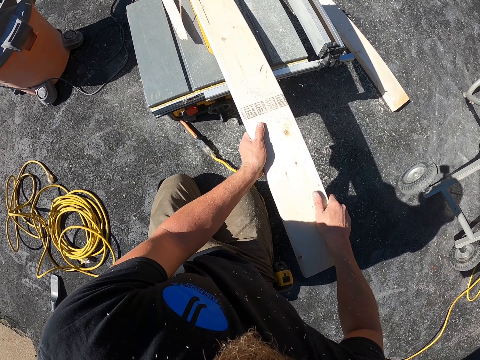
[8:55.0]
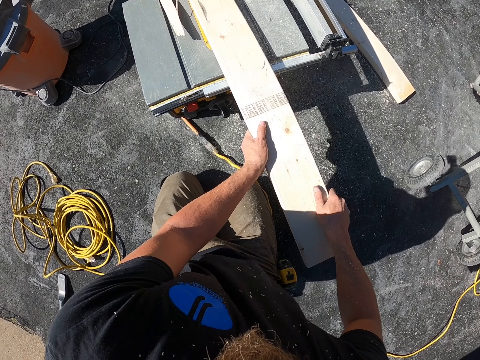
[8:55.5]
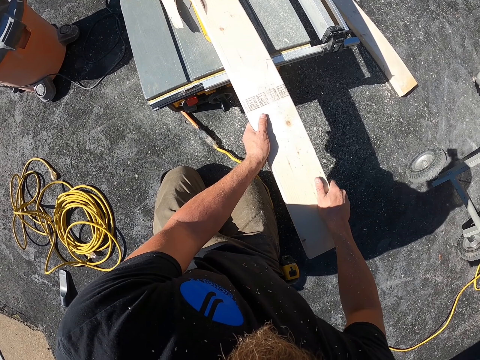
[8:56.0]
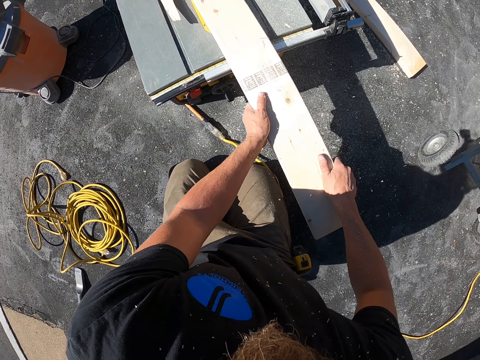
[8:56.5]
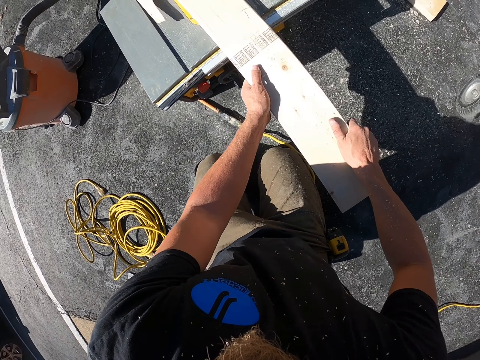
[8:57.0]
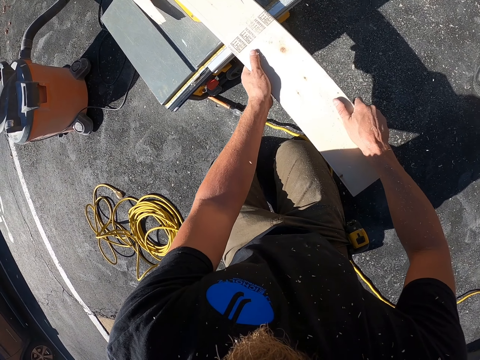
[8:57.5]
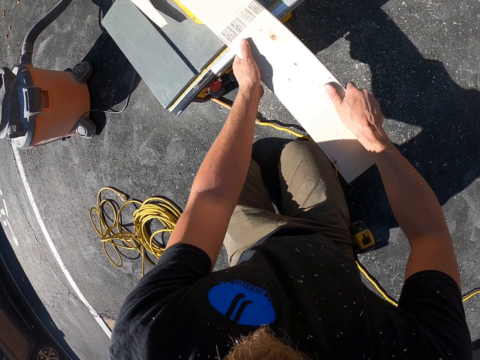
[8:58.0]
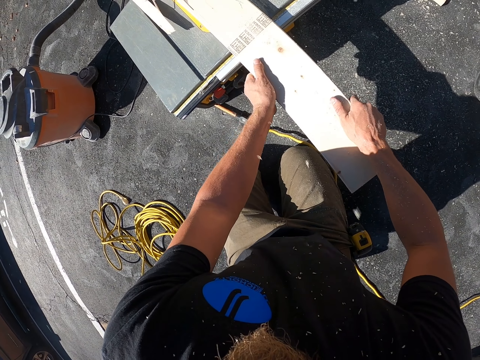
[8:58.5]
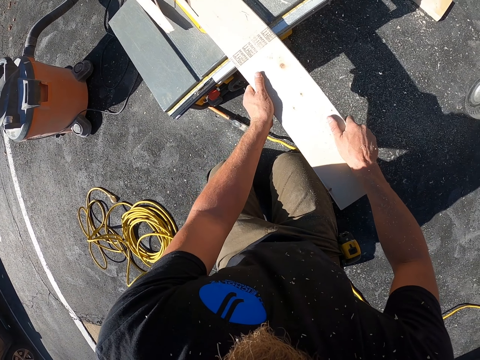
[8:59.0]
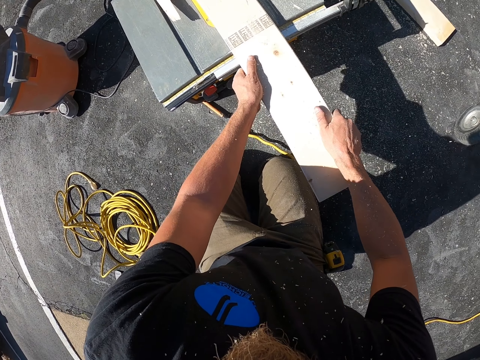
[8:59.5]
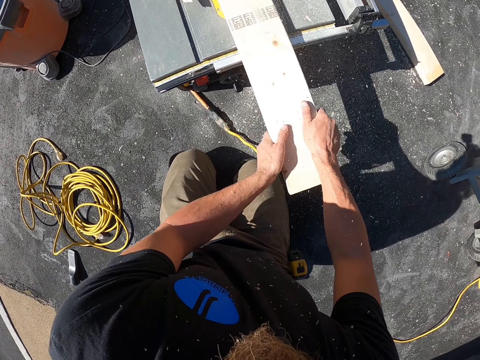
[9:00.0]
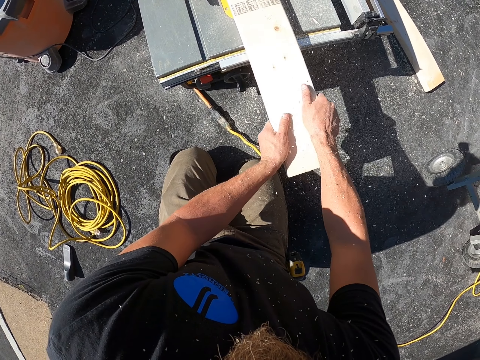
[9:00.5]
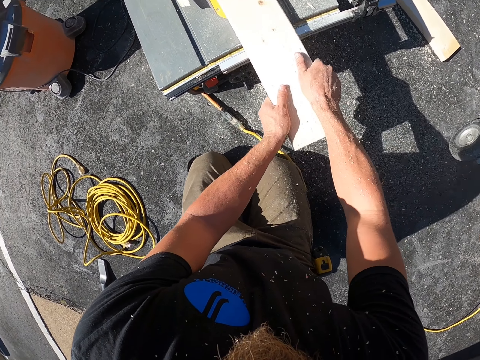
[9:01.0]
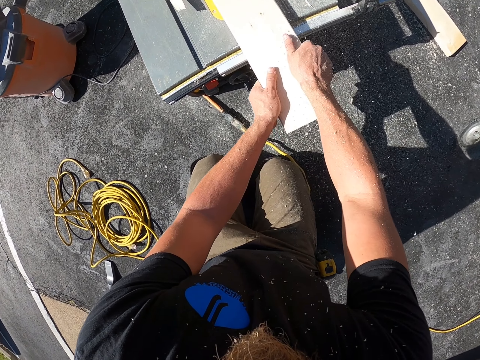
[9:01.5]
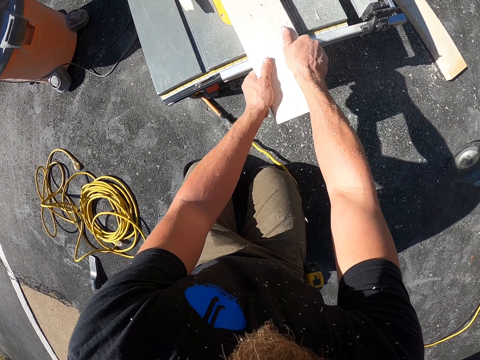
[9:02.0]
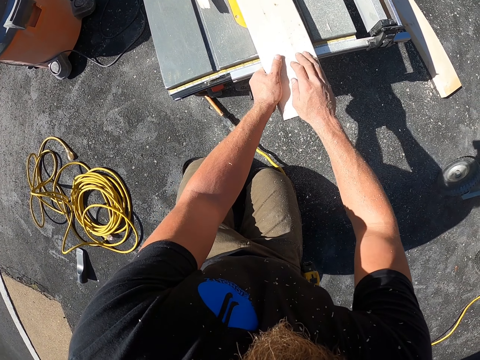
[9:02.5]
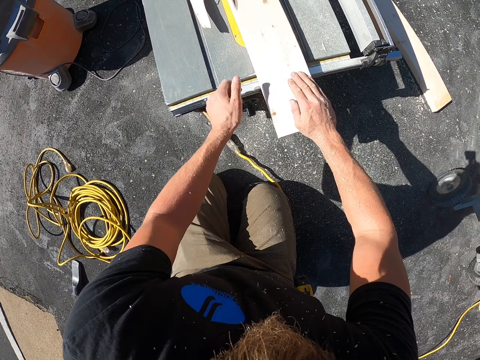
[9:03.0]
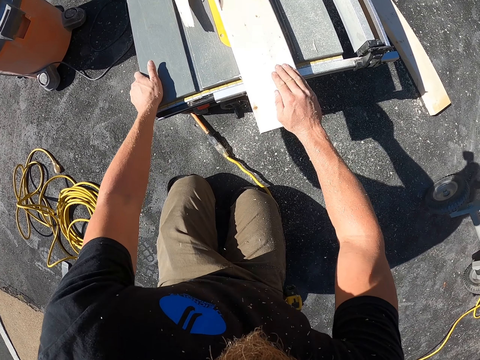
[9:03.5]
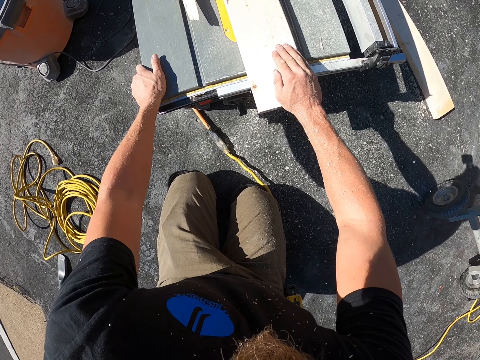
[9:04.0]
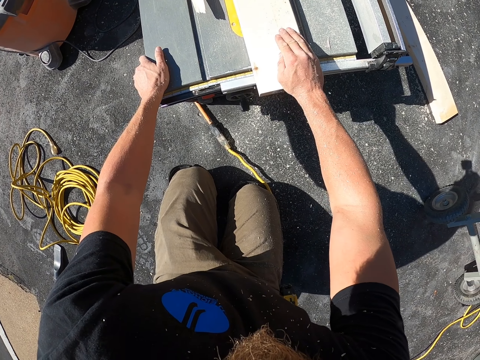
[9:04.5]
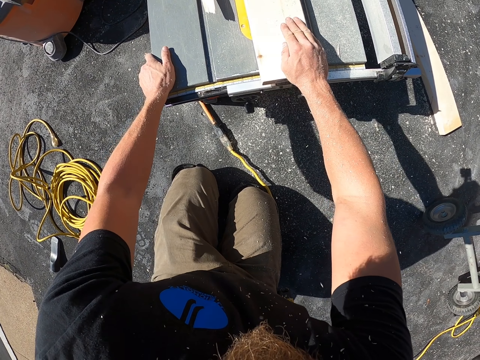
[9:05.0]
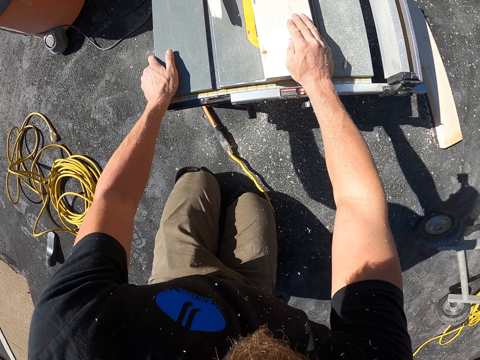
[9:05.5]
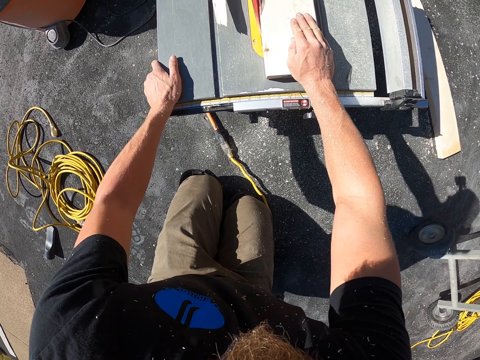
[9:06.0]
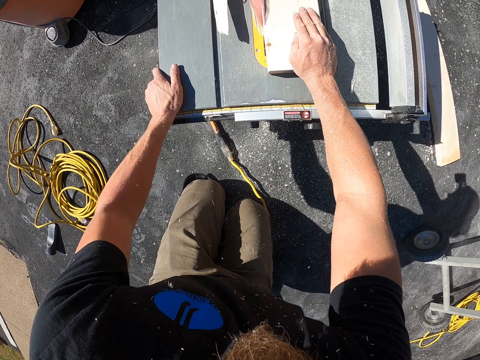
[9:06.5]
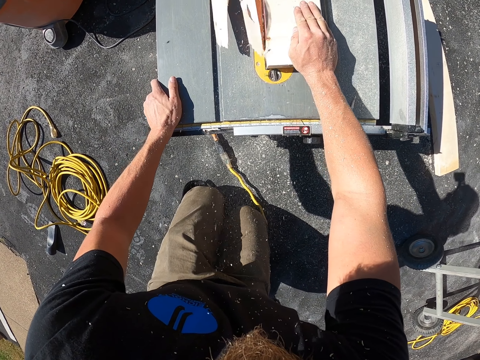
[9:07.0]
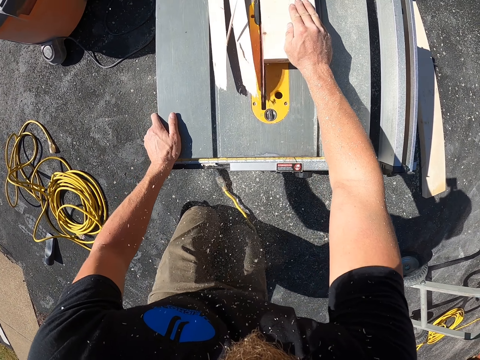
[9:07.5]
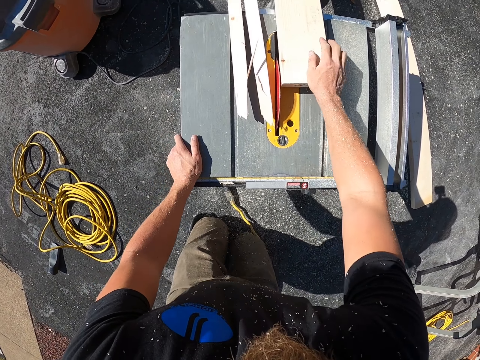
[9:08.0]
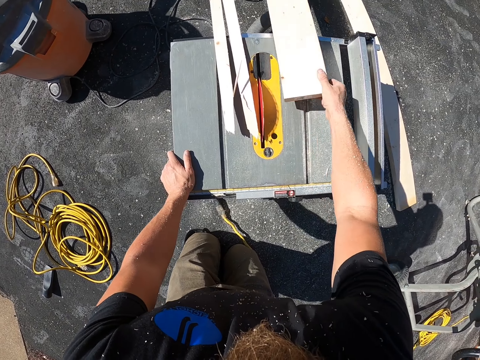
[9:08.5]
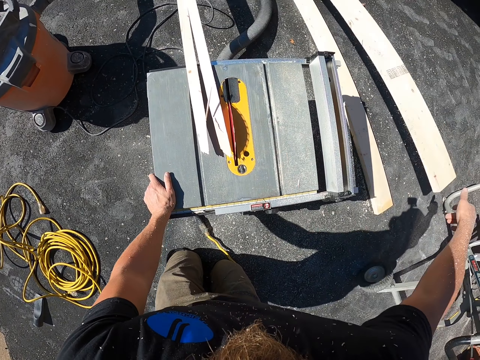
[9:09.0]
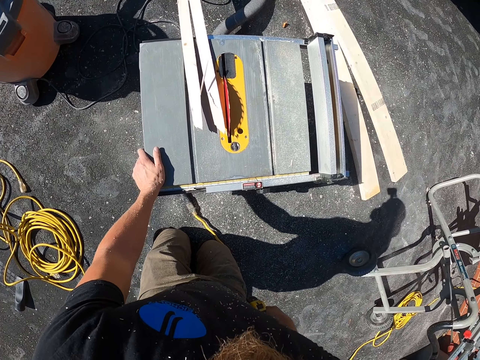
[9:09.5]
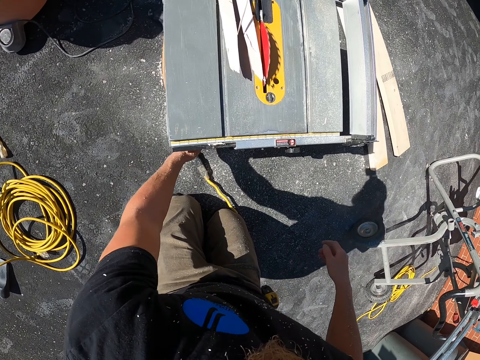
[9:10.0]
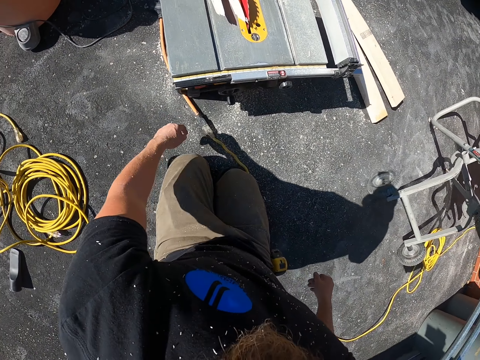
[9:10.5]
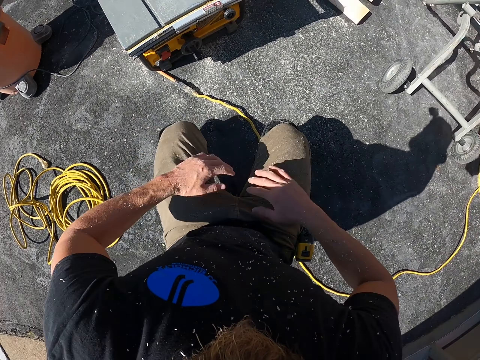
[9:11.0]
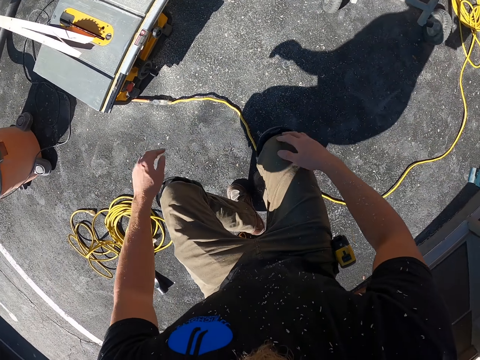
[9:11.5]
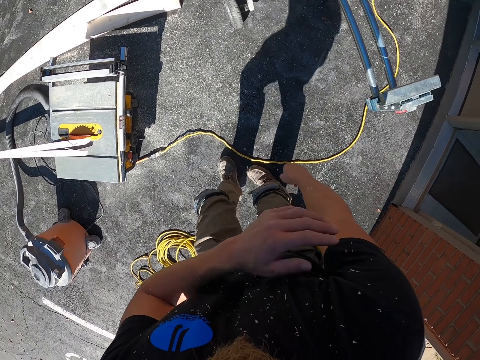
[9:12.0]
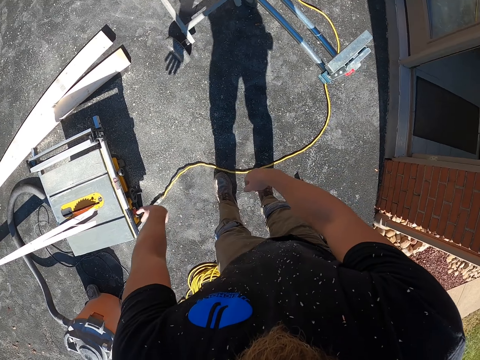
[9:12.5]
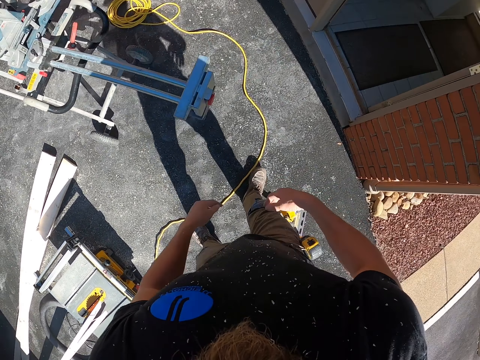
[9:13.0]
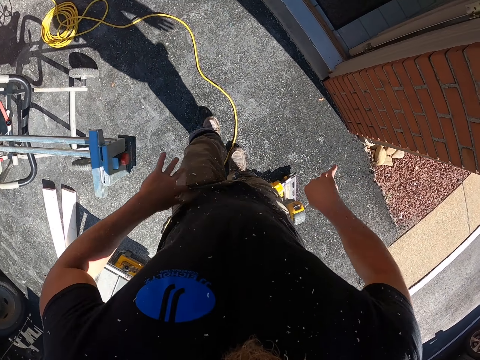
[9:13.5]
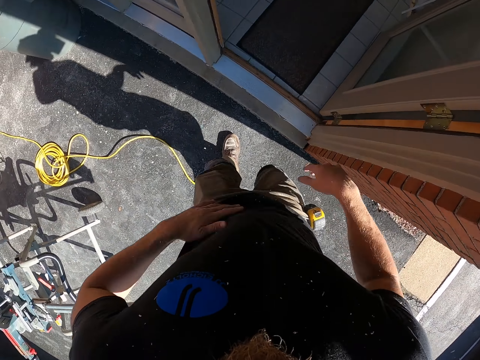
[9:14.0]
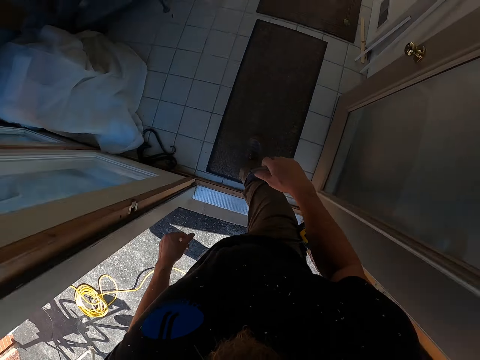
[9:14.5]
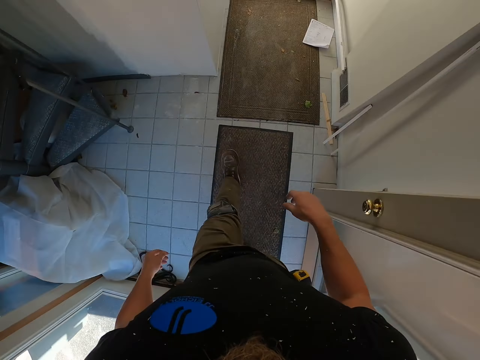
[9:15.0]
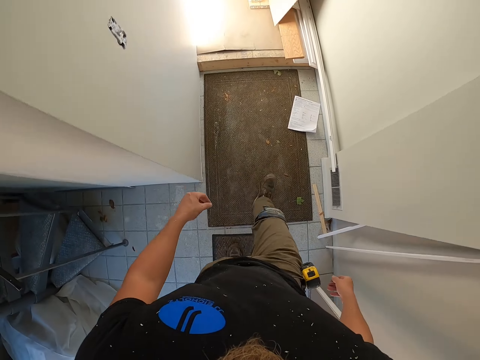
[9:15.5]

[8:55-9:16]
The camera wearer moves the hand on the wood. He cuts the wood on the machine. He moves the hand on the wood. He puts the hand on the cutting machine. He cuts the wood on the machine. He picks up the wood. He throws the wood on the ground. He does something in the machine. He wipes dust from the pants. He arises from the ground. He wipes dust on his hand. He wipes dust on his t-shirt. He walks in the room.

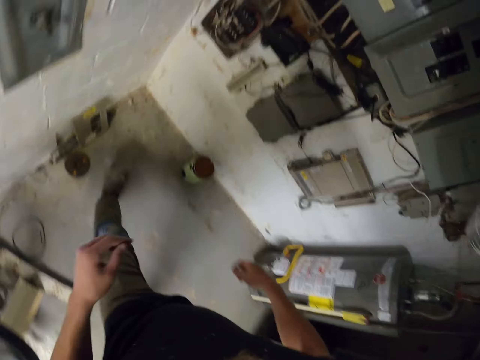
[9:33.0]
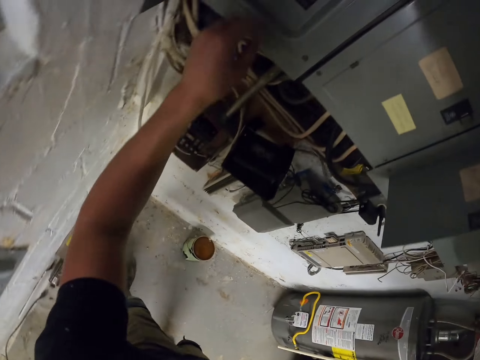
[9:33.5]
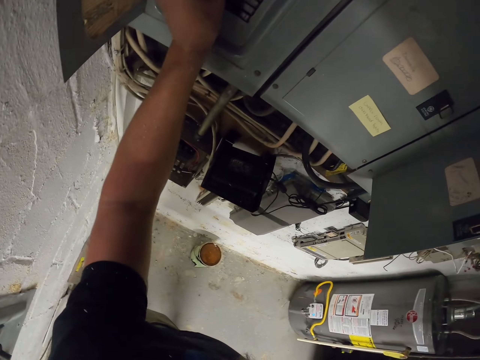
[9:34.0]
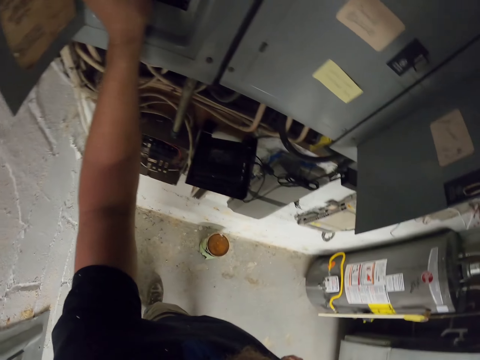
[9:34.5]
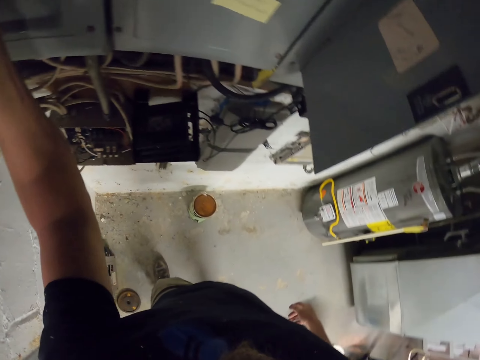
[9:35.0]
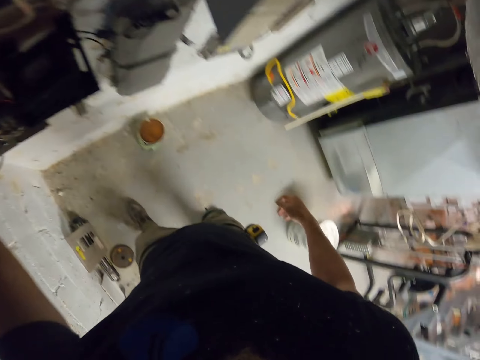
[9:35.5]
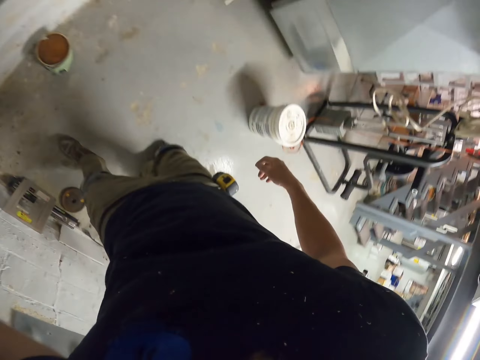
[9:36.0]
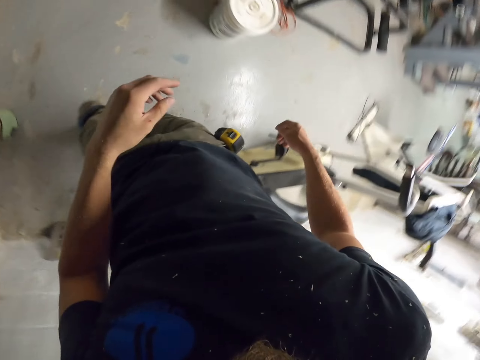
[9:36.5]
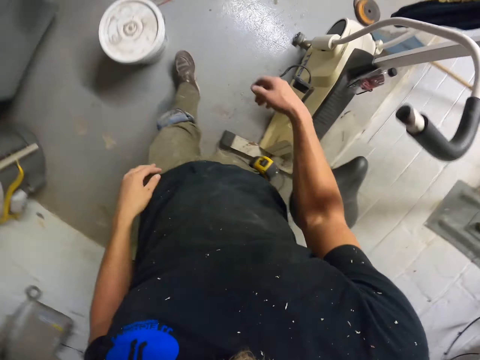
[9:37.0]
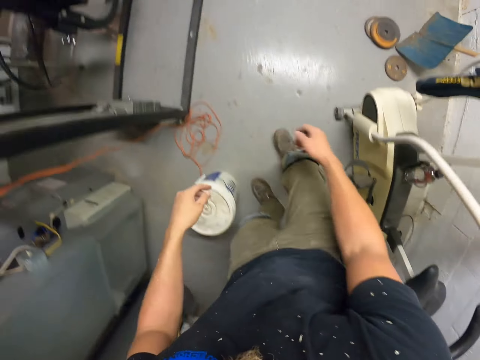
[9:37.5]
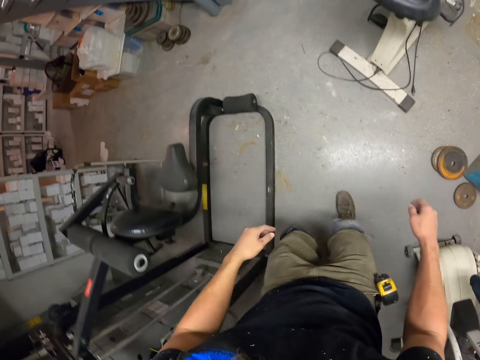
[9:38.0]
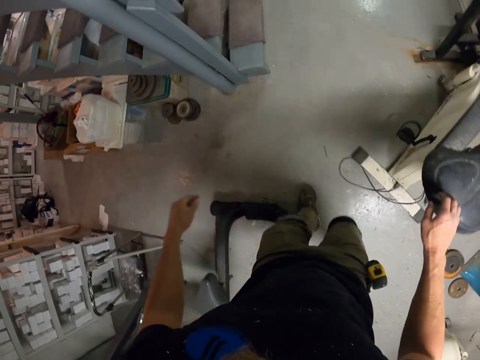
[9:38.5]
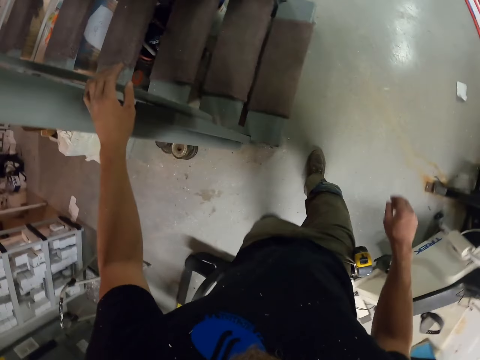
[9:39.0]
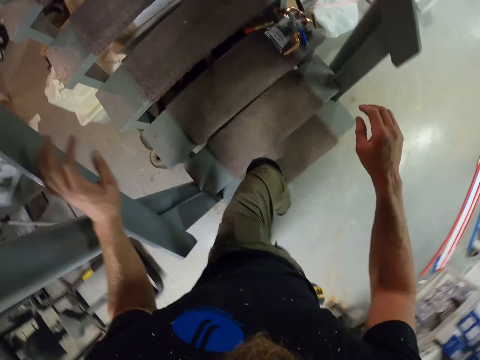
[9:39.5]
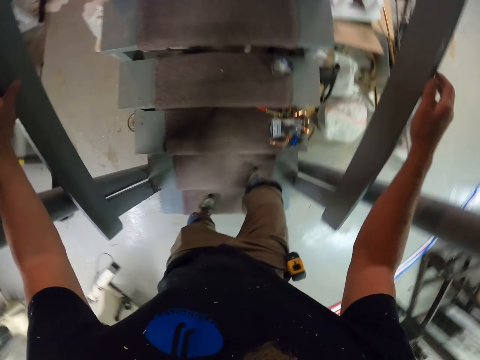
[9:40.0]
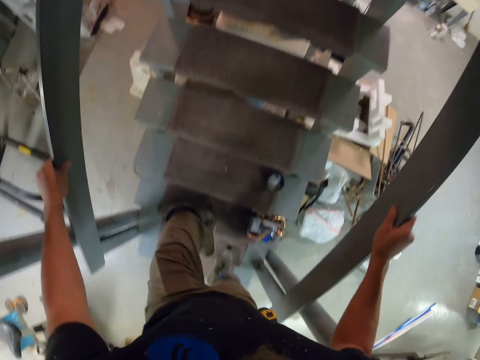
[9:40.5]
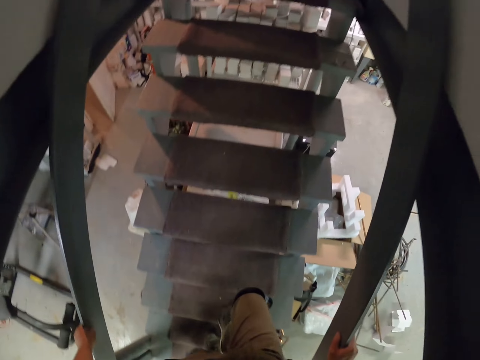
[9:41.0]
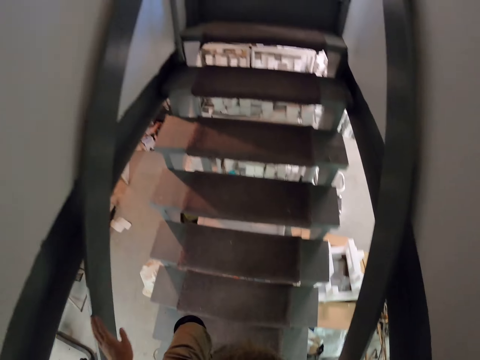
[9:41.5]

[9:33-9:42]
The camera wearer touches something. They walk around the house. They hold the stair rail. They walk up the stairs. They hold the stair rail again.
